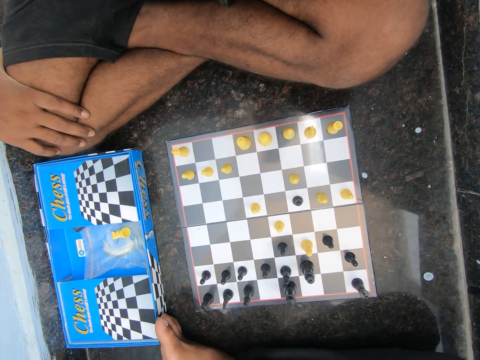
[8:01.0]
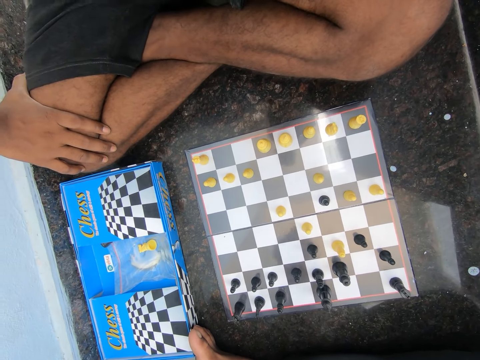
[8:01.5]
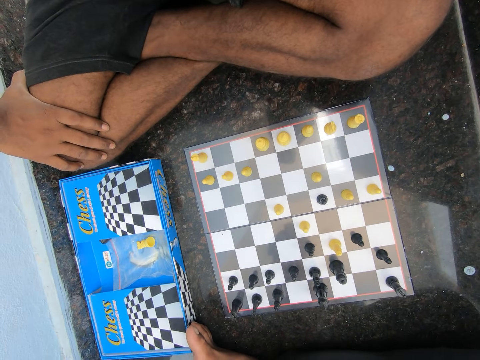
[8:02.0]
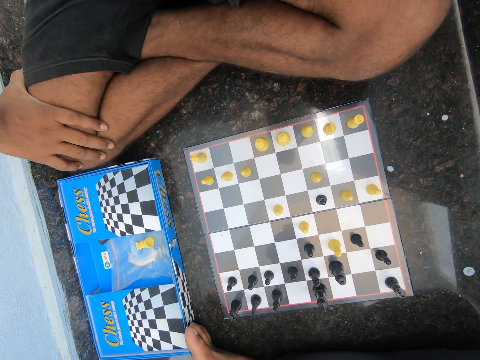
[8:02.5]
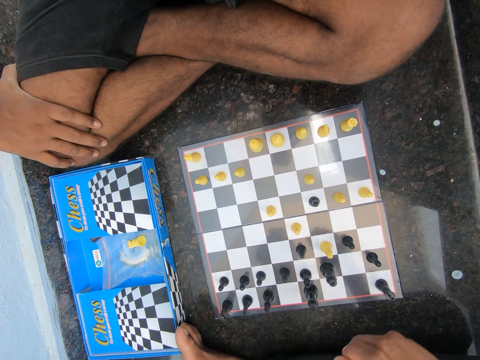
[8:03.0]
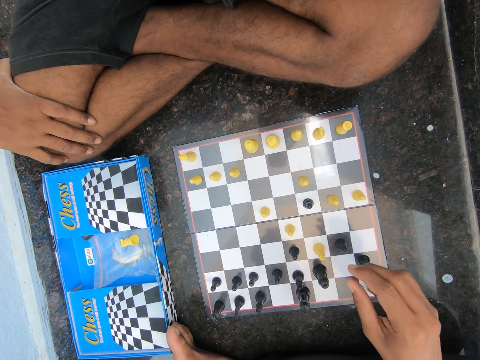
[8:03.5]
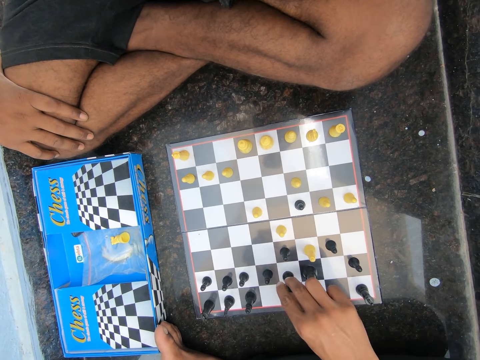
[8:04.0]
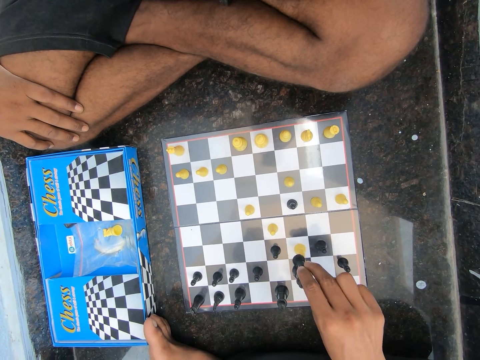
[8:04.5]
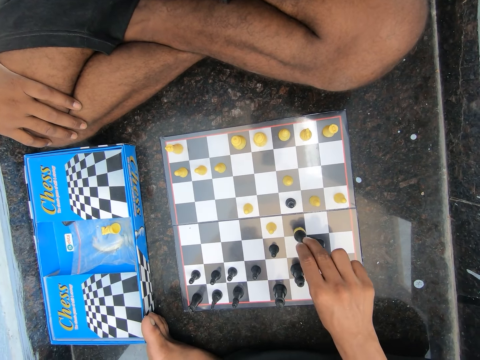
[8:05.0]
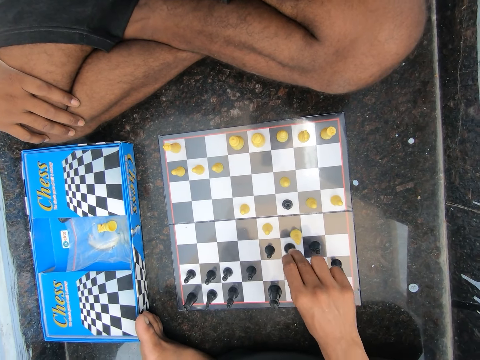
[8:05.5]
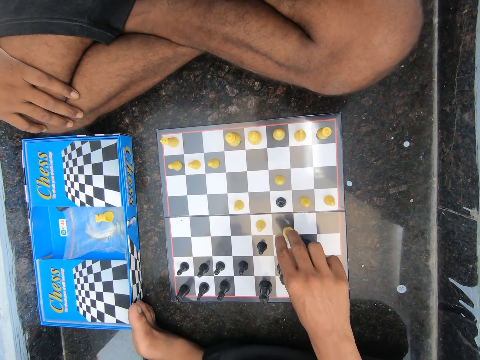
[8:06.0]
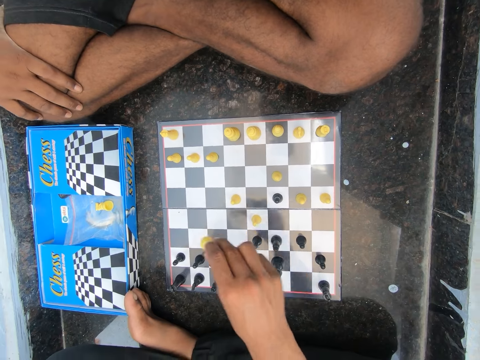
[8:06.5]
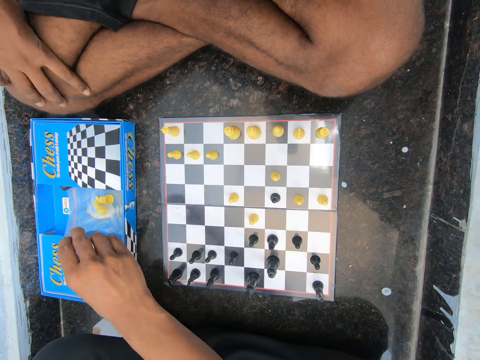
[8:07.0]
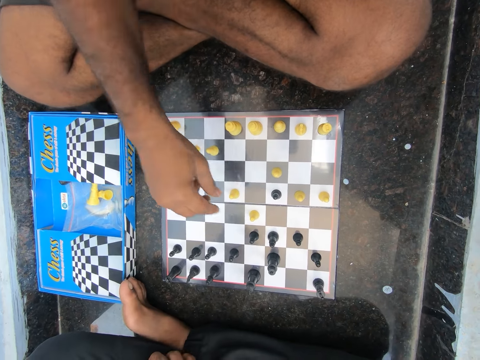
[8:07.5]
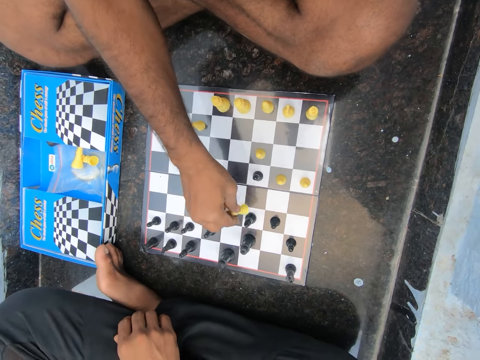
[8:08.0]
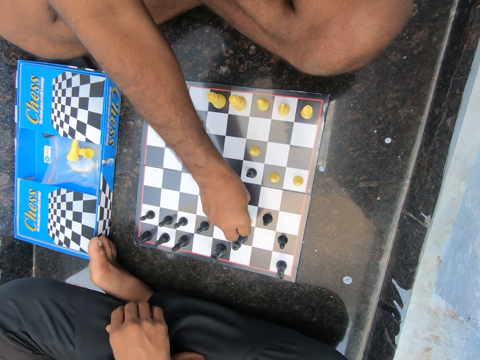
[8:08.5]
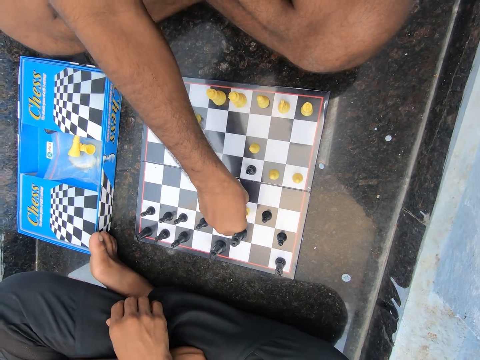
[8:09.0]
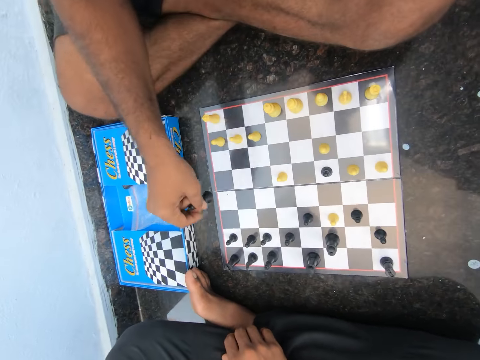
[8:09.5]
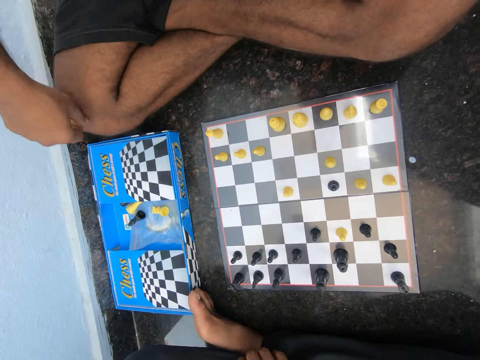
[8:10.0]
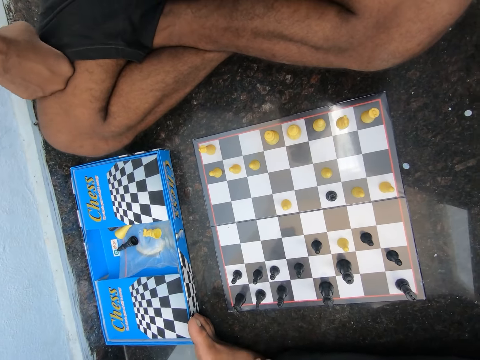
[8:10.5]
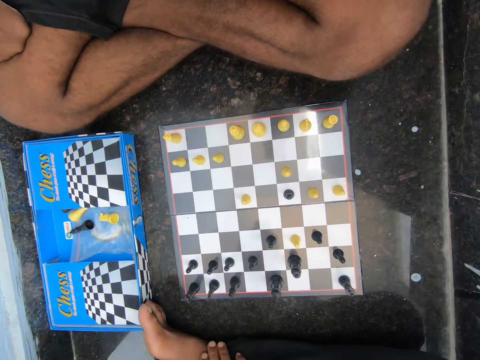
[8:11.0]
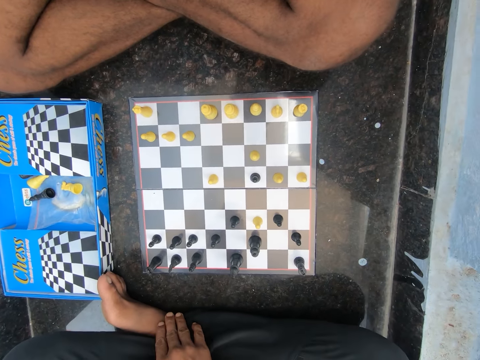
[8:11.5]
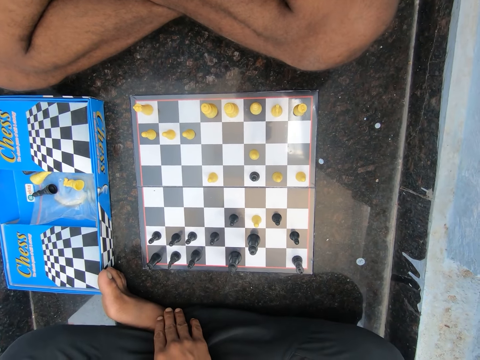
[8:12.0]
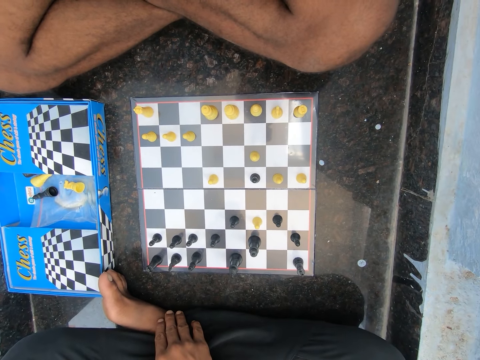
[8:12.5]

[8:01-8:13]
The camera wearer plays chess with the man on the floor in the room. The man holds the chess piece, moves the chess piece and picks up the chess piece. The camera wearer drops another chess piece on the chess pack. The man drops the chess piece. The man plays chess on the floor of the room. The camera wearer picks up a chess piece. They move the chess piece. They drop the chess piece on the box. The man drops another chess piece on the chess pack.

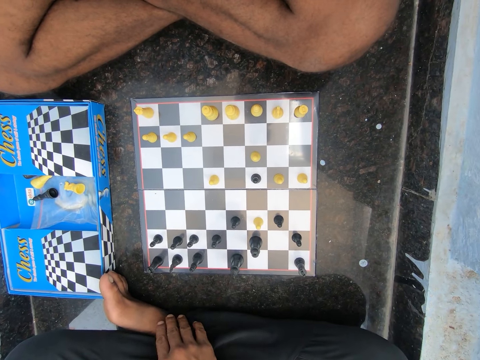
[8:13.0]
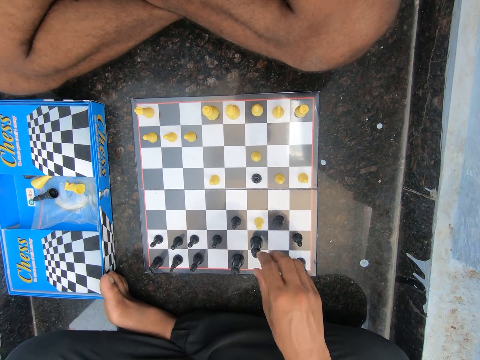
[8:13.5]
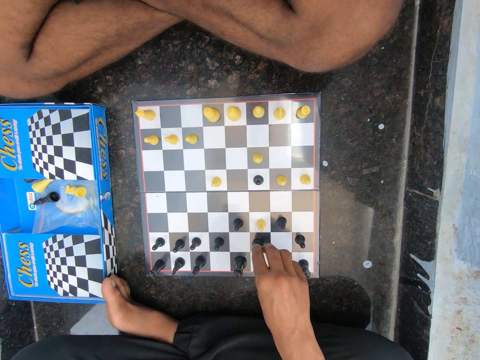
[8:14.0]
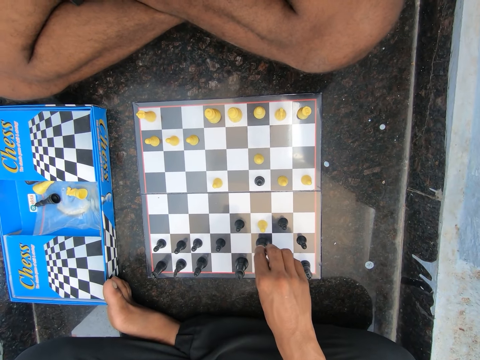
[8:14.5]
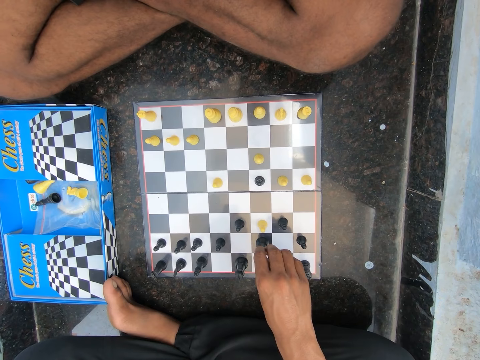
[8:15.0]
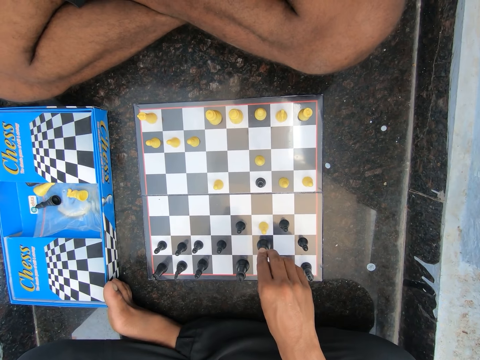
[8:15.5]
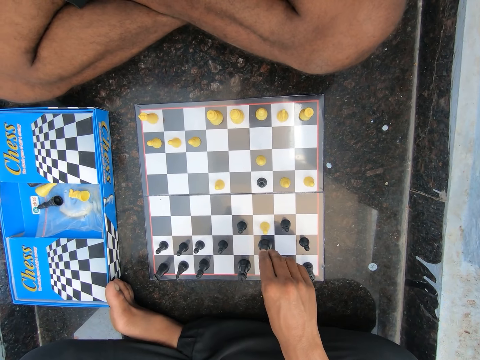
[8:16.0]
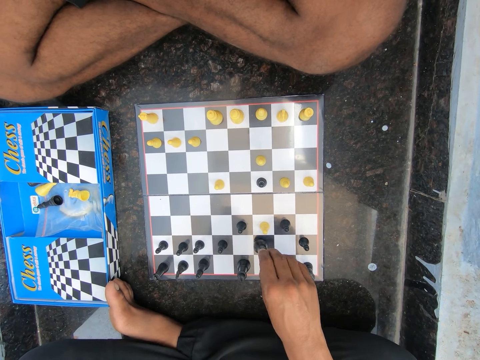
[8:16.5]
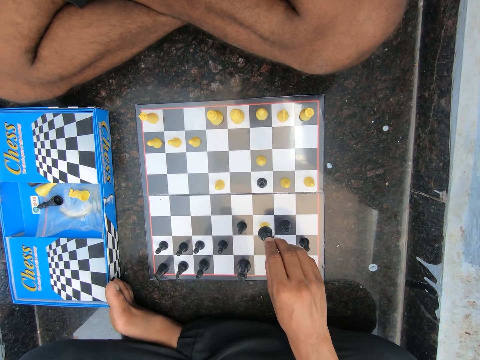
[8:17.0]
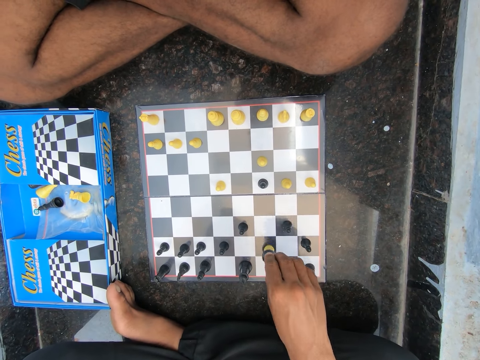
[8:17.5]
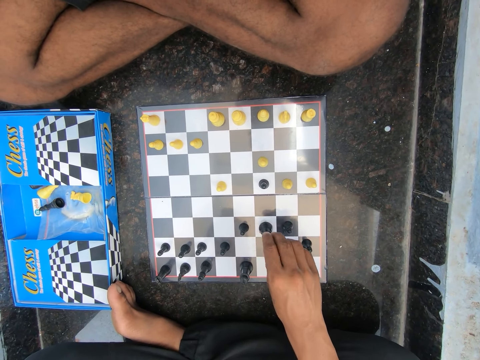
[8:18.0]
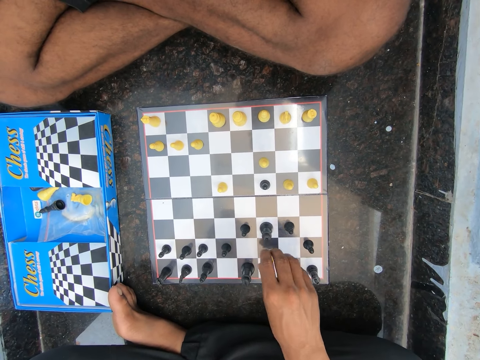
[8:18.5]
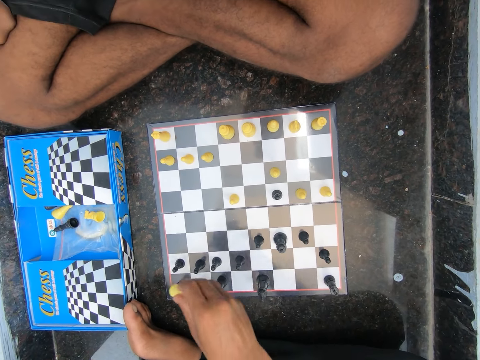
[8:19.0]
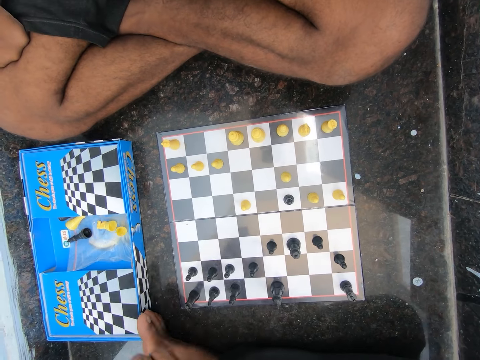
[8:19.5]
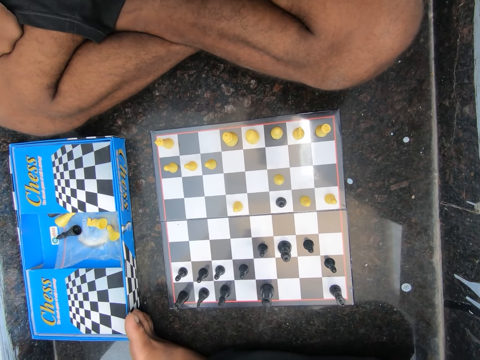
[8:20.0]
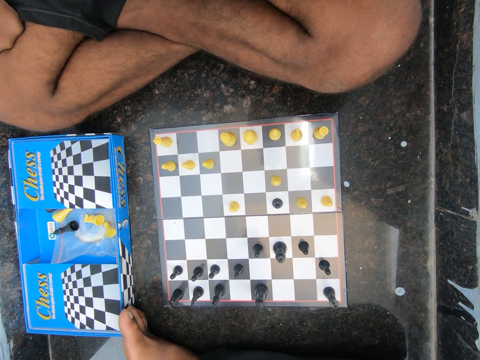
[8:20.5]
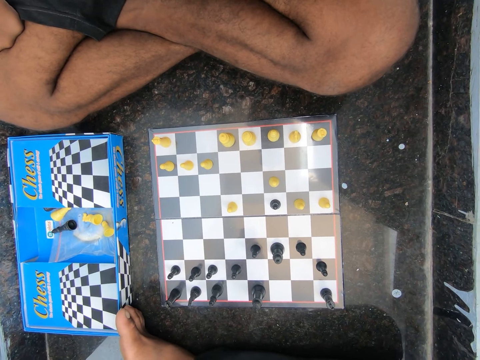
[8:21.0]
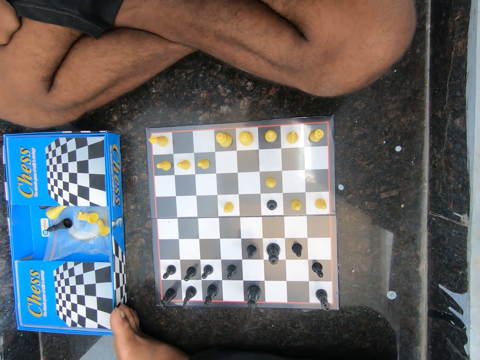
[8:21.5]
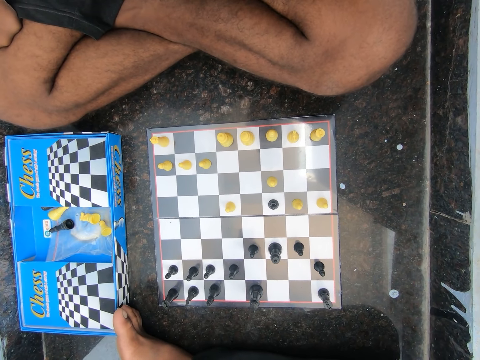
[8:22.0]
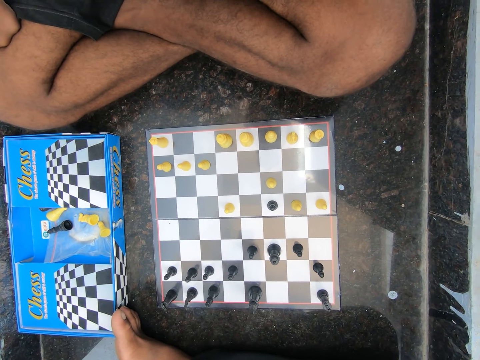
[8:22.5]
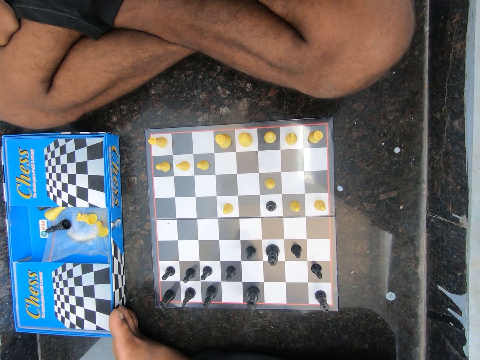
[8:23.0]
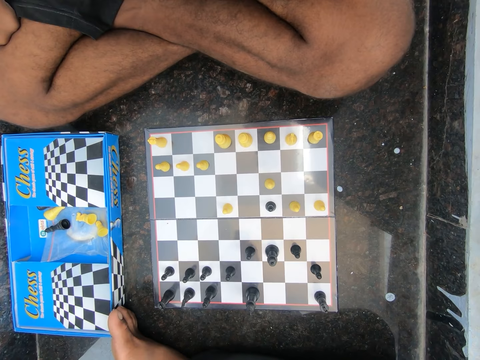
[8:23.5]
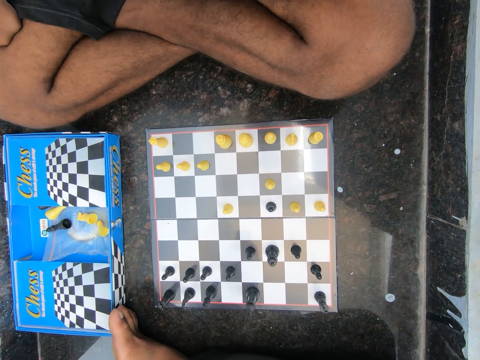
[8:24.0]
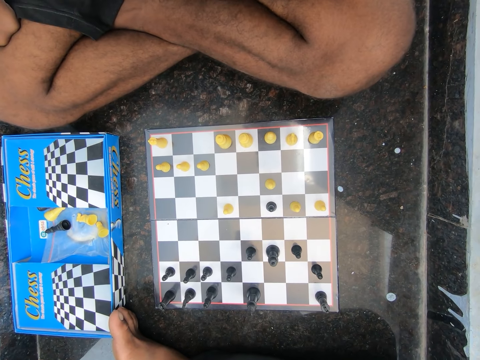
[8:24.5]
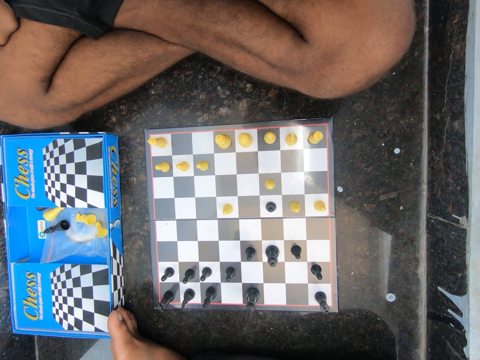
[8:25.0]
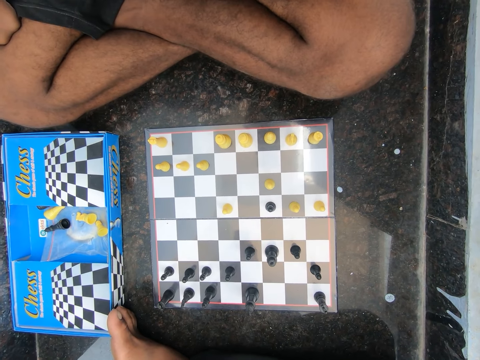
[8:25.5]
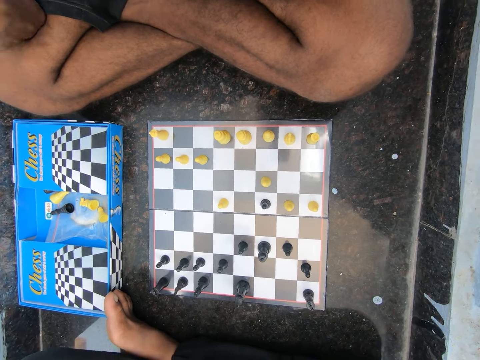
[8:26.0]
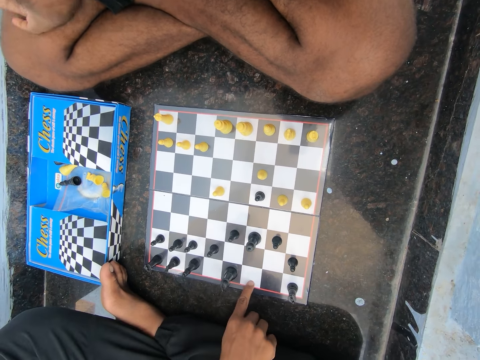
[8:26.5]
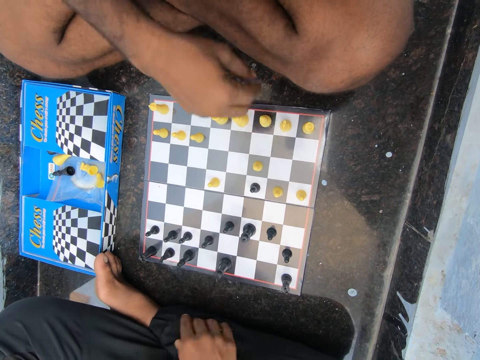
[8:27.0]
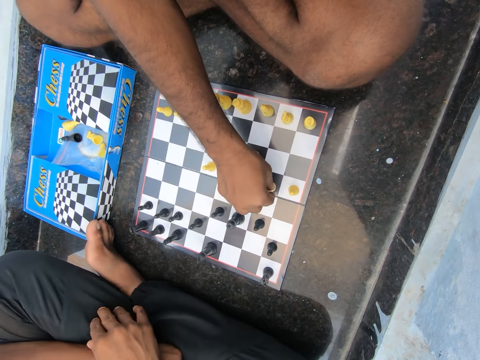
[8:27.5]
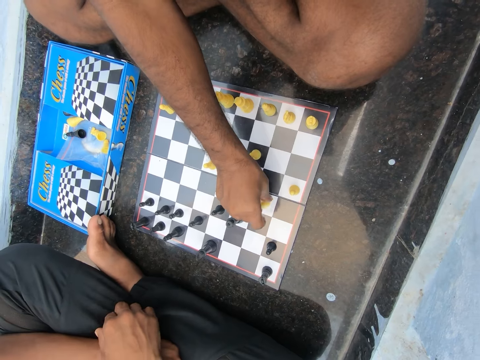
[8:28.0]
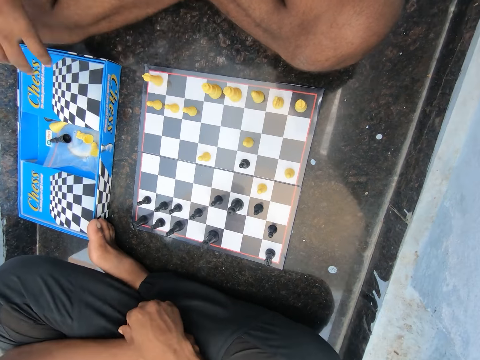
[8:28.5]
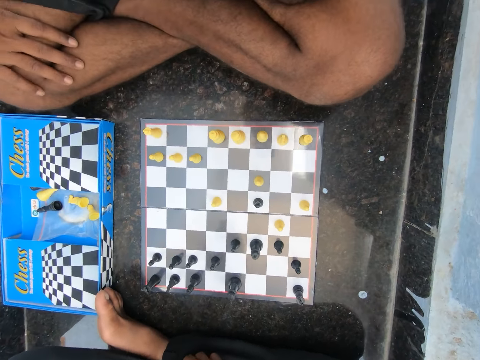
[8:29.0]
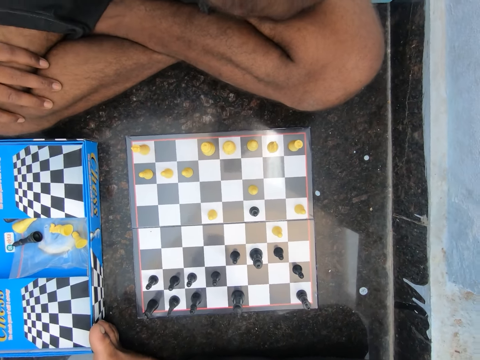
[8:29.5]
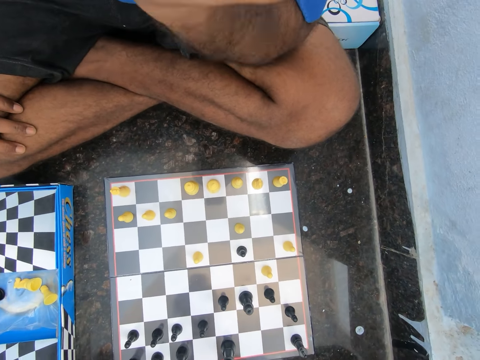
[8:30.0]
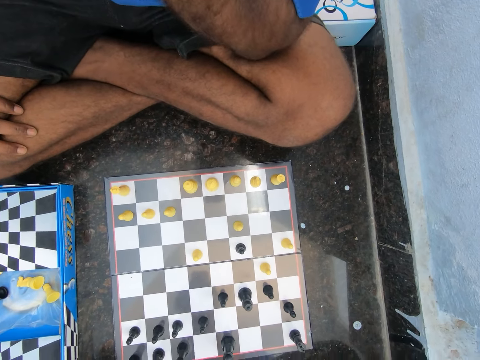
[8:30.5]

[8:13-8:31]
A man holds the chess piece. The camera wearer plays chess with the man on the floor in the room. The man moves the chess piece. The man picks up the chess piece and drops the chess piece on the box. The camera wearer drops another chess piece on the chess pack. They discuss with the man in the room. They hold a chess piece. The man plays chess on the floor of the room. The camera wearer moves the chess piece.
